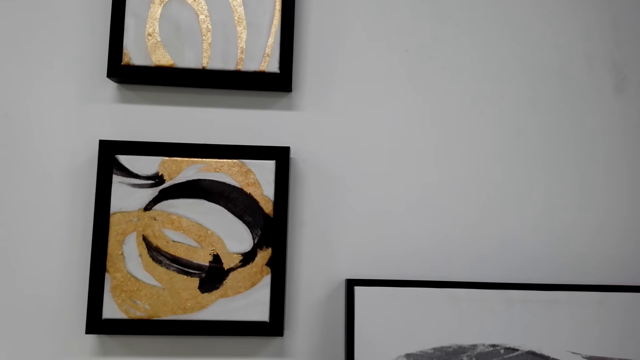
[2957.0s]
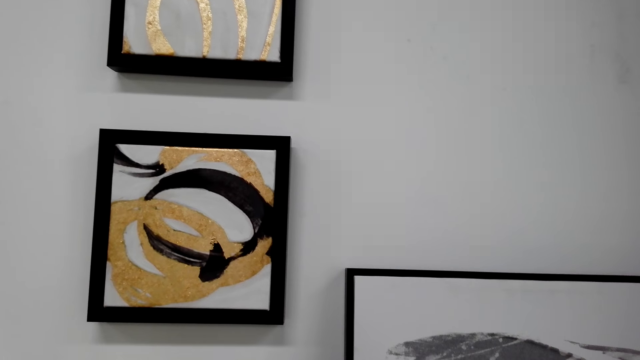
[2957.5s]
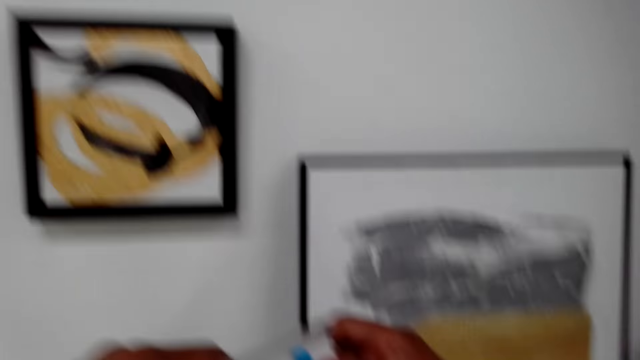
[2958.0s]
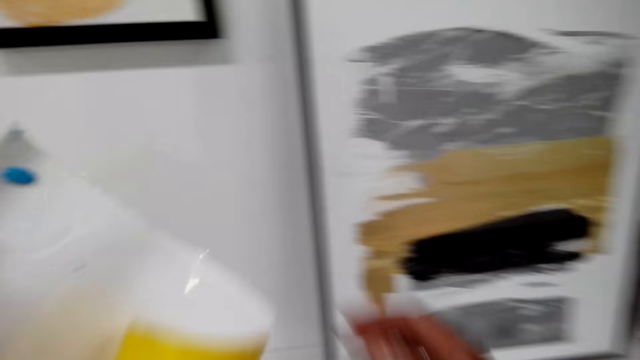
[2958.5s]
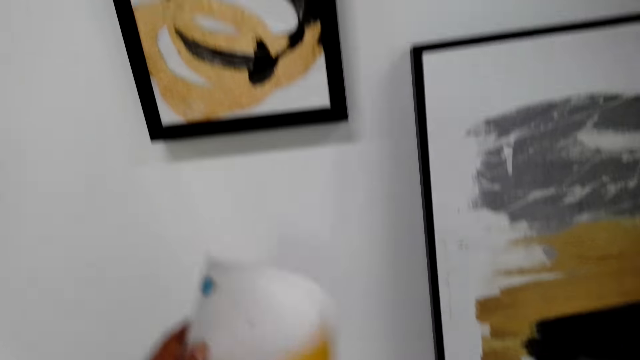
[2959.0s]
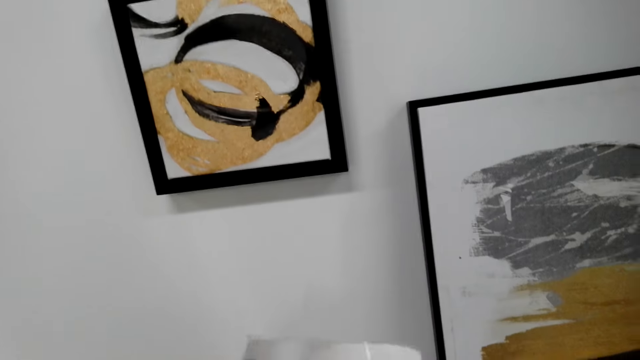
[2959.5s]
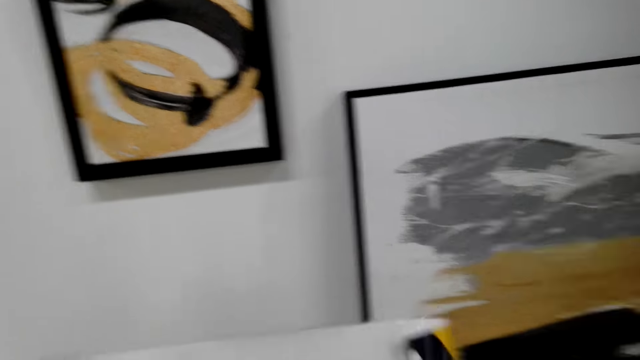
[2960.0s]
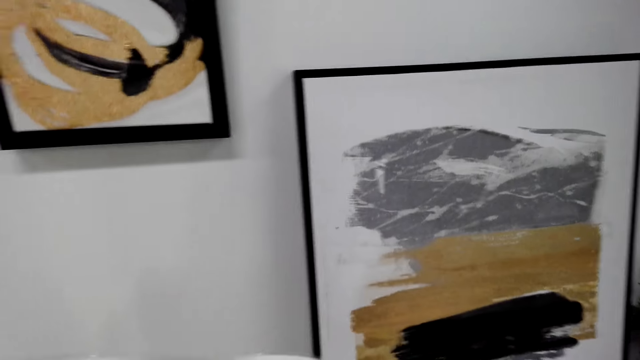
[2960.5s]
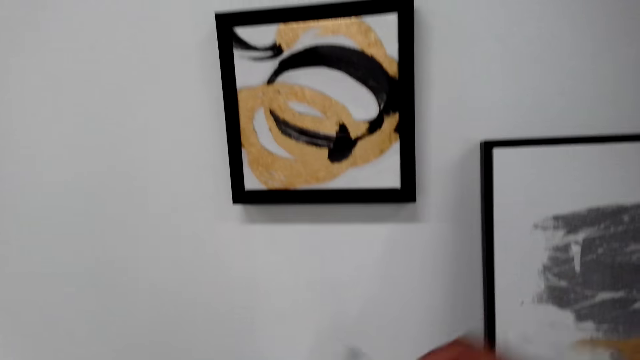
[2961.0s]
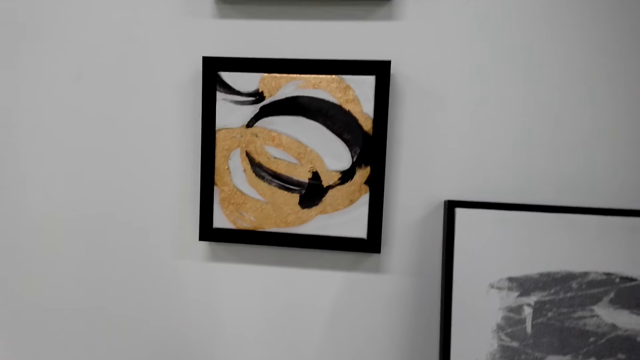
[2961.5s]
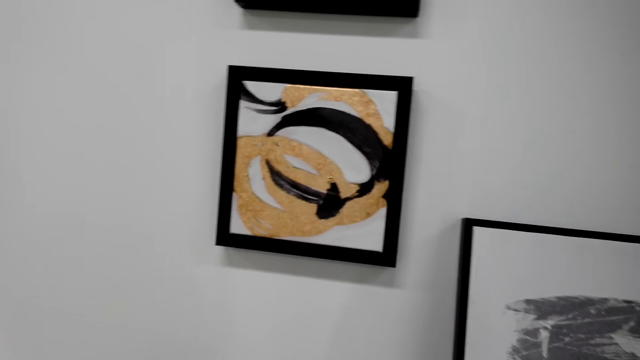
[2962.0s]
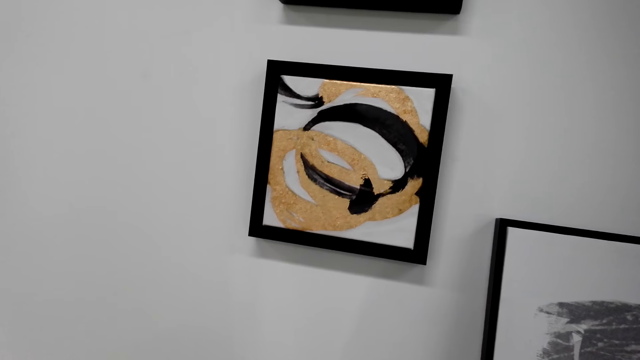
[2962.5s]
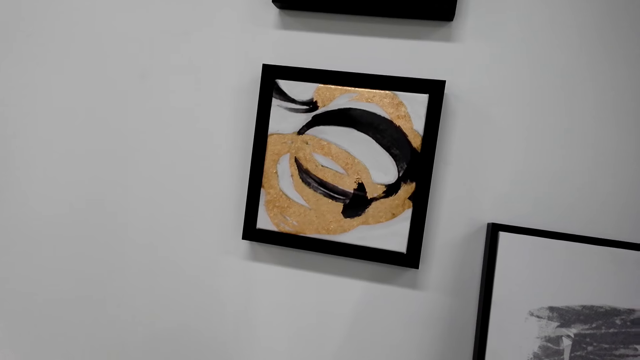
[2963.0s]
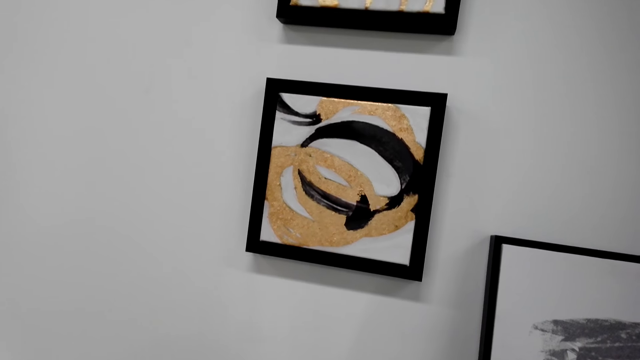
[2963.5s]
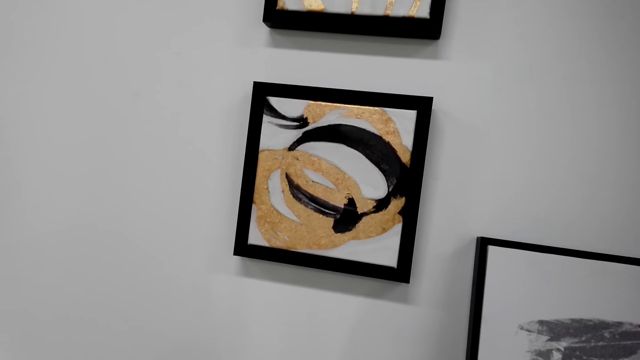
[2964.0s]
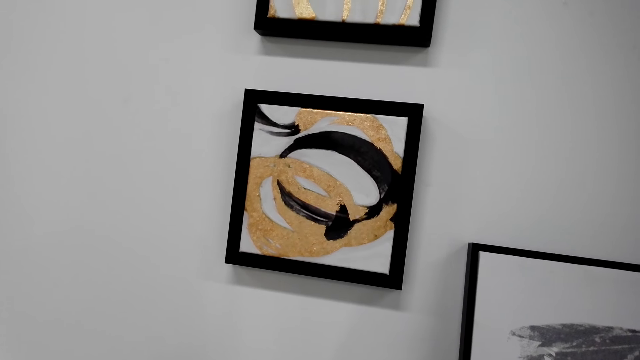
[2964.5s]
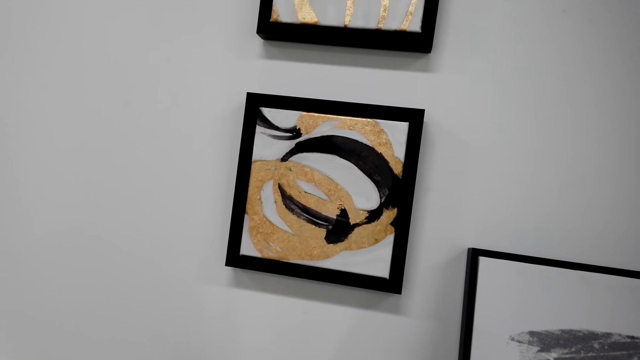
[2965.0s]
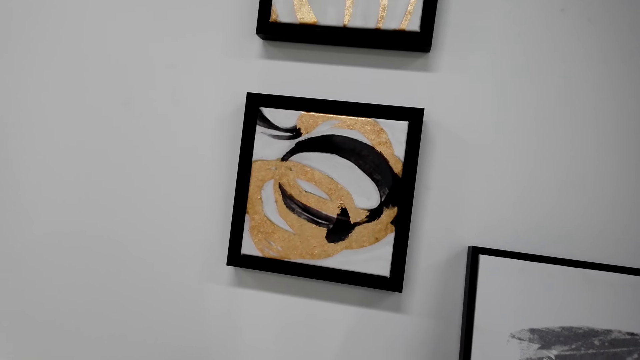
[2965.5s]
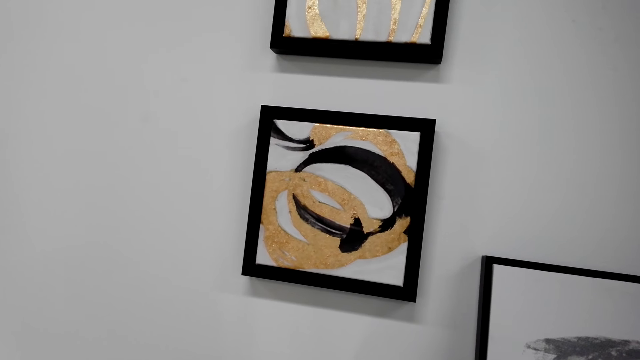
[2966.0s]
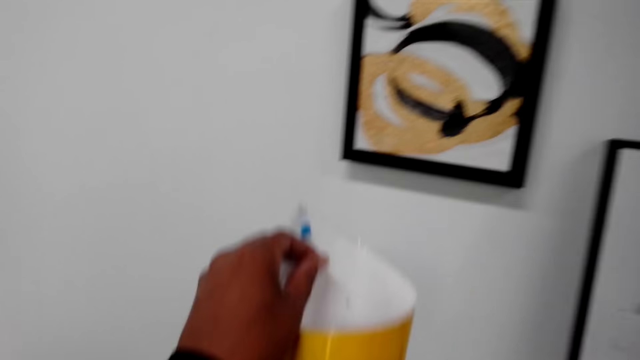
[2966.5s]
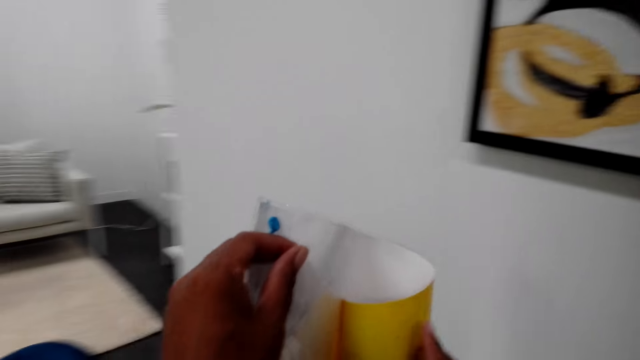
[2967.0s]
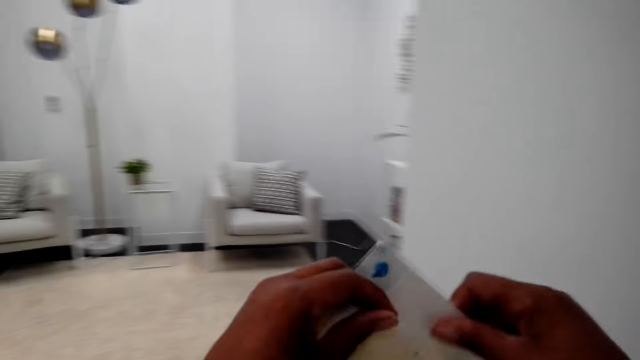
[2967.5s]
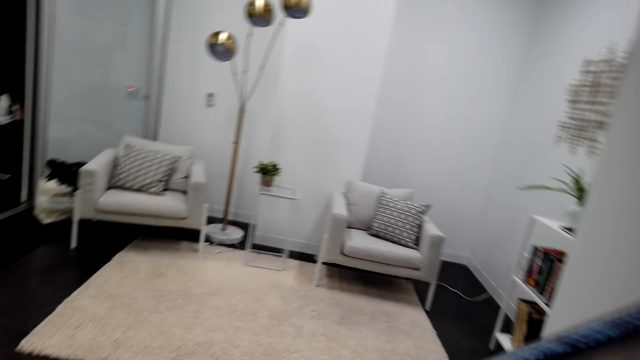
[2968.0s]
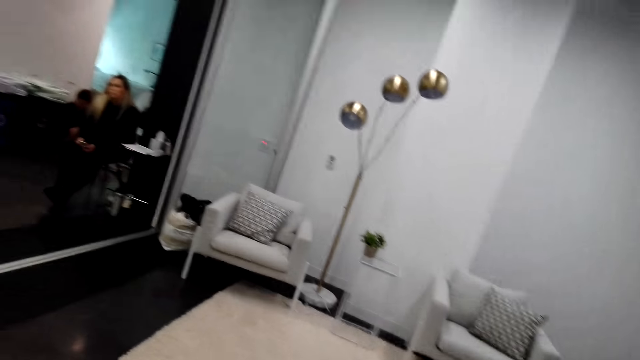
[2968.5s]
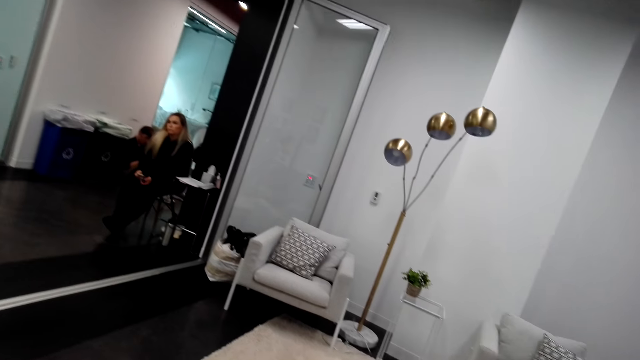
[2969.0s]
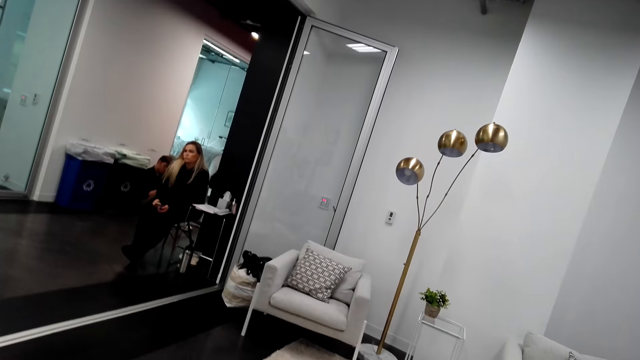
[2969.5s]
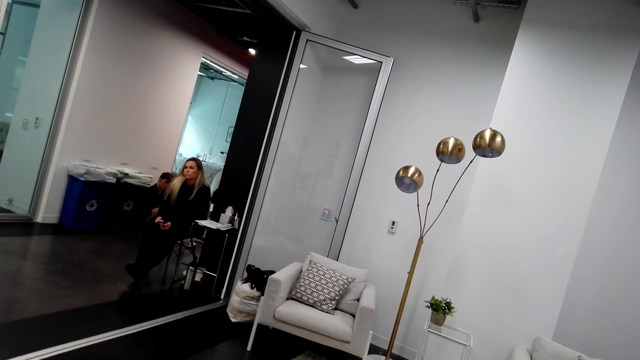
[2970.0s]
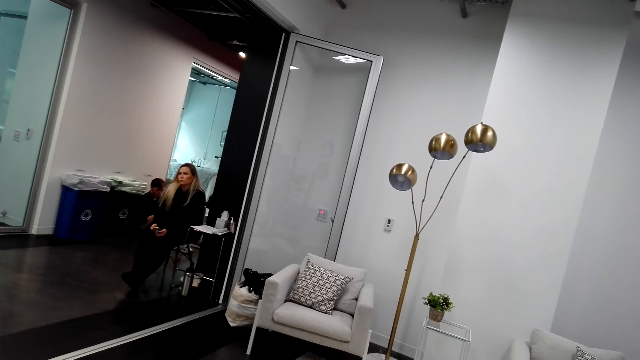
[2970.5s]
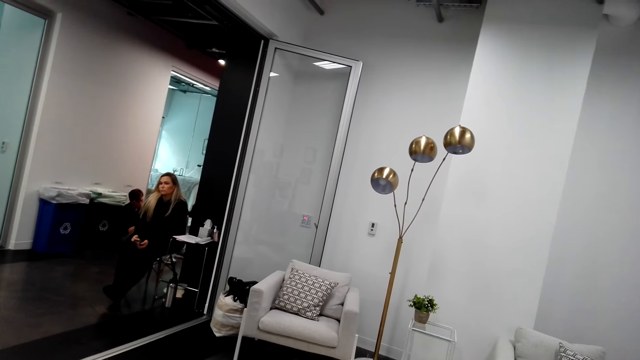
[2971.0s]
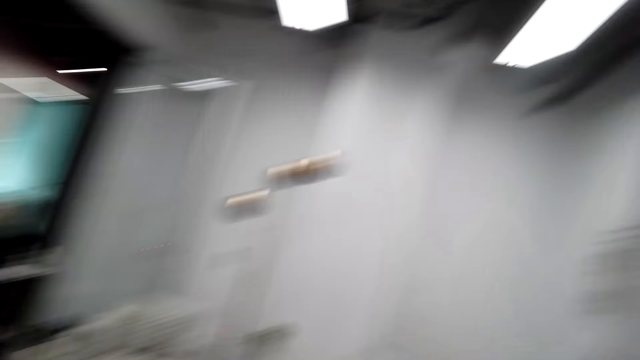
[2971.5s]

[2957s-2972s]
The camera wearer picks up a wall picture. They hold an art. They look around the wall. They look around the house.

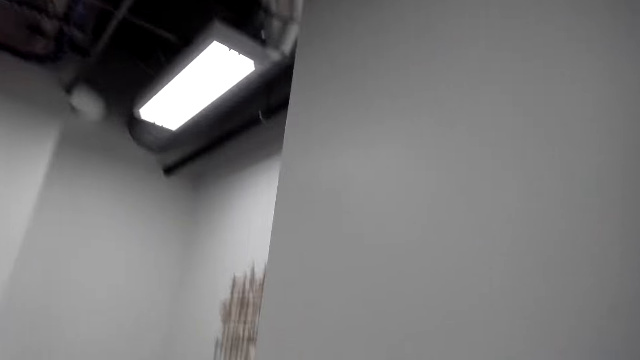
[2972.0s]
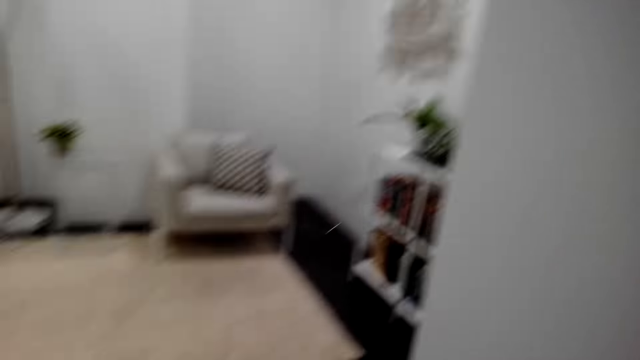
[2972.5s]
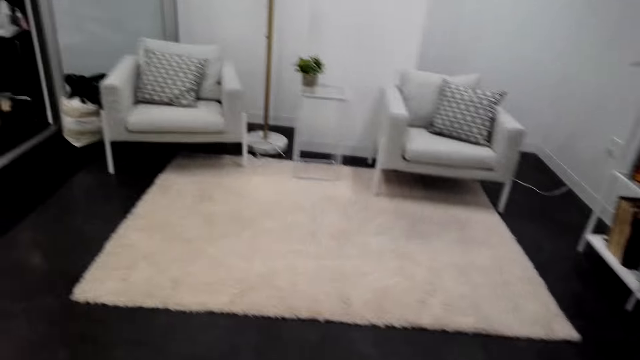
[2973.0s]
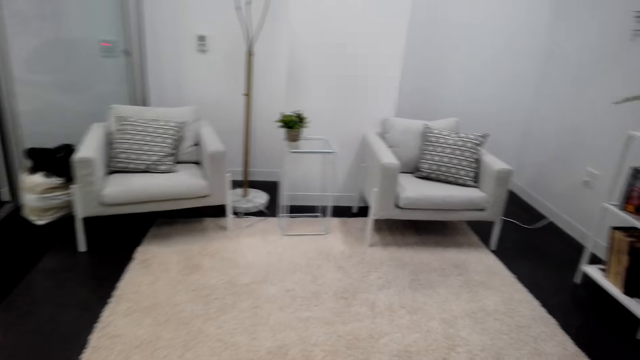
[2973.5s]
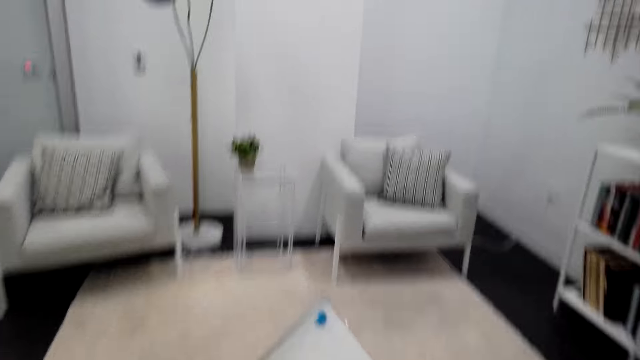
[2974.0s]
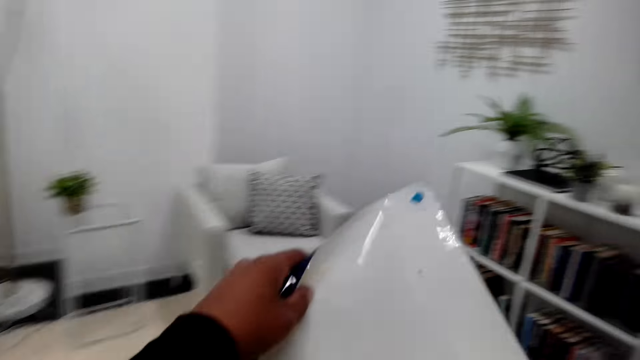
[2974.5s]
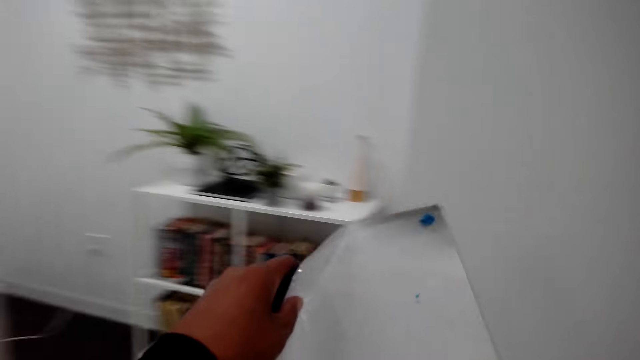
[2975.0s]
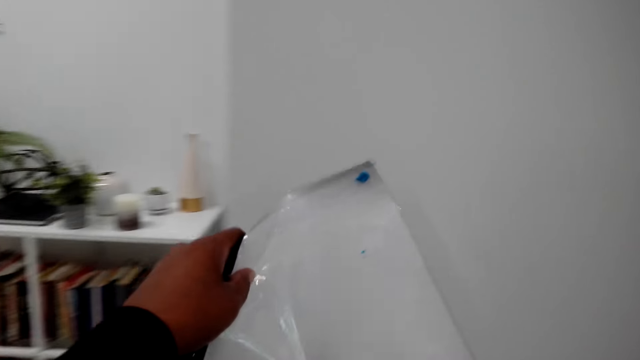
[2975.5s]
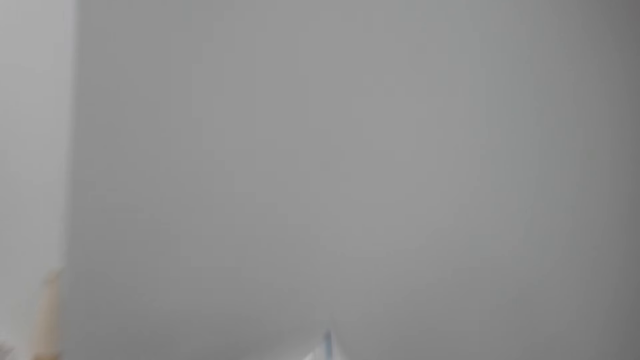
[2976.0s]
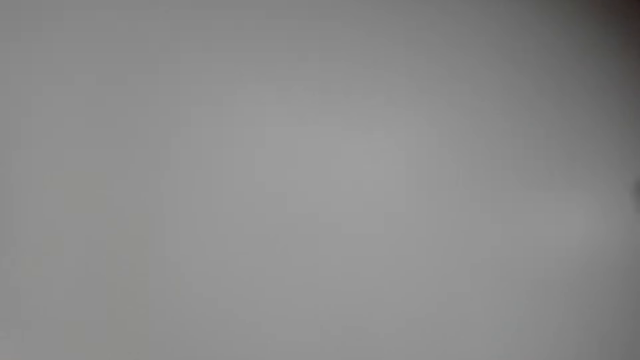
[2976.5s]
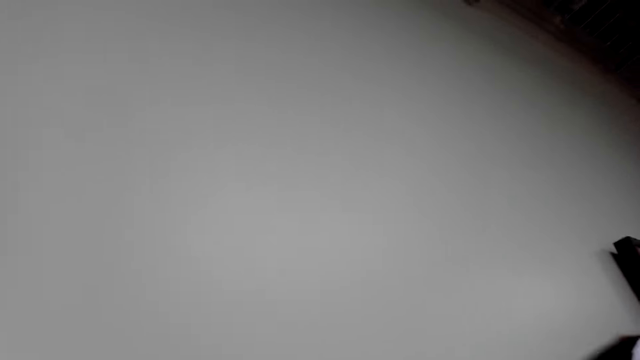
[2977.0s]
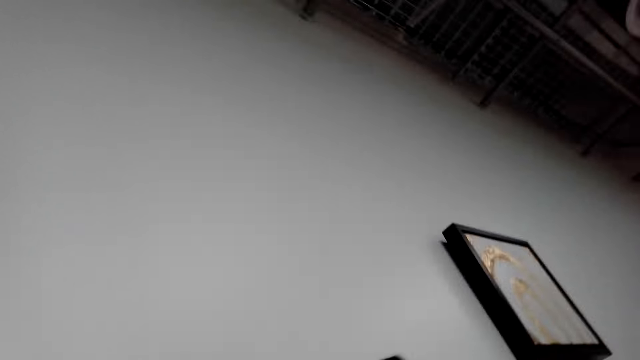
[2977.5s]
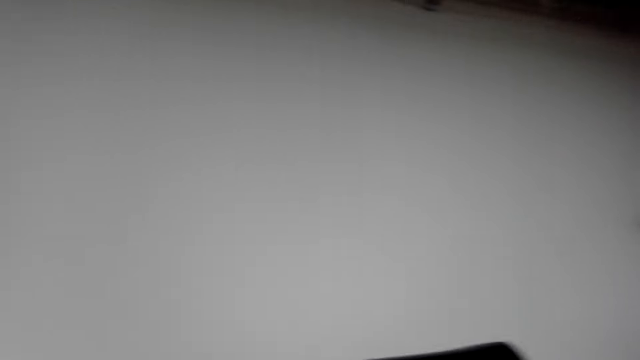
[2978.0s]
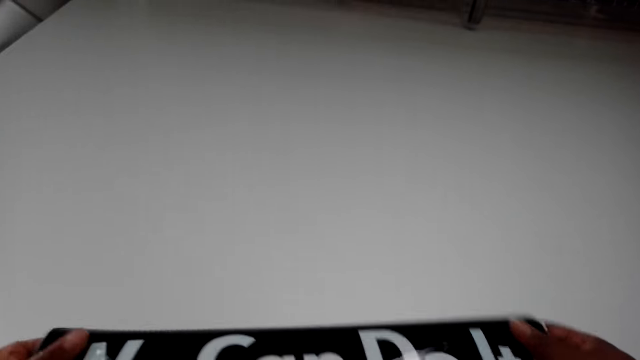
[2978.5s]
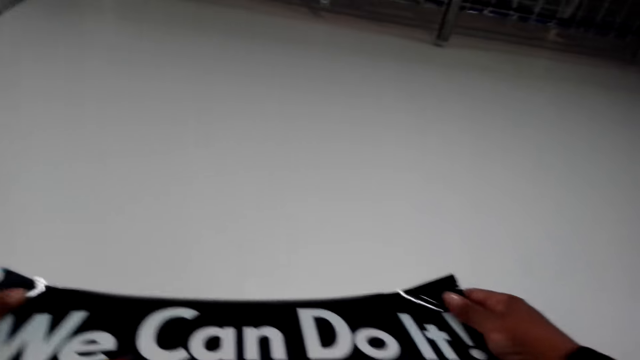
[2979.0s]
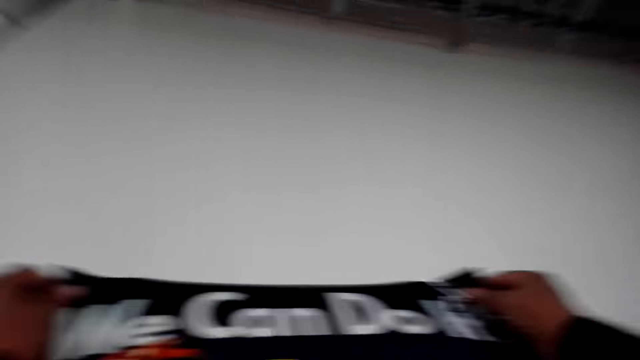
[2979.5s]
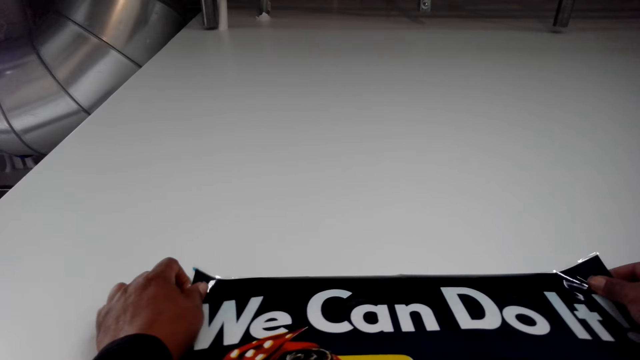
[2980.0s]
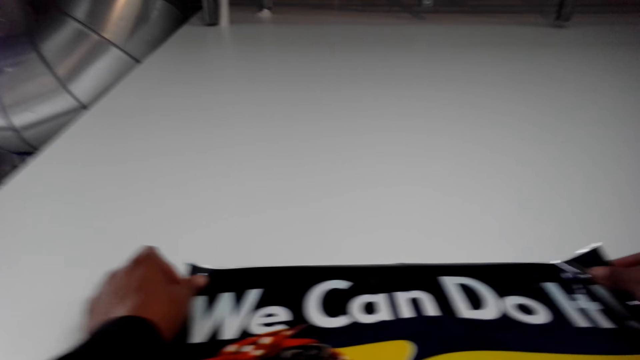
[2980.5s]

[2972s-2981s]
The camera wearer walks around the house. They fix a wall picture on the wall.
